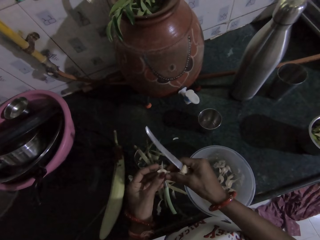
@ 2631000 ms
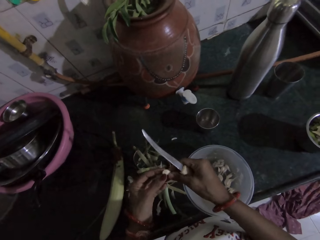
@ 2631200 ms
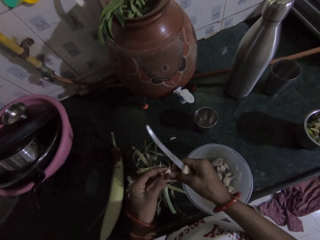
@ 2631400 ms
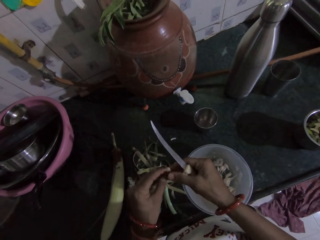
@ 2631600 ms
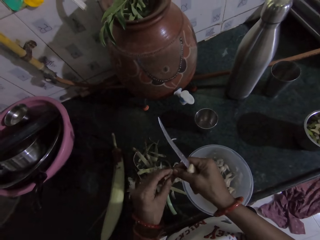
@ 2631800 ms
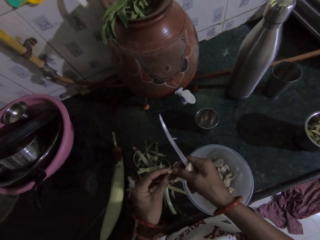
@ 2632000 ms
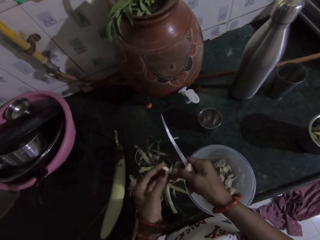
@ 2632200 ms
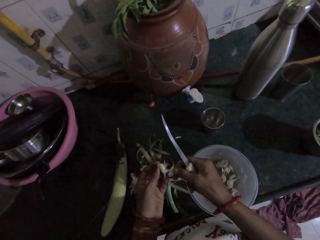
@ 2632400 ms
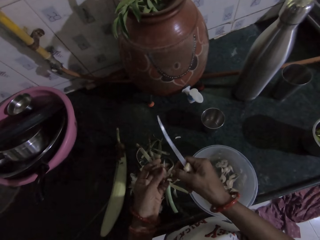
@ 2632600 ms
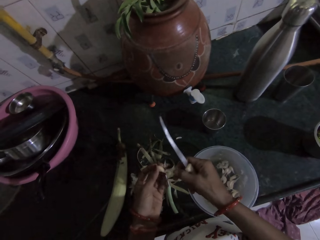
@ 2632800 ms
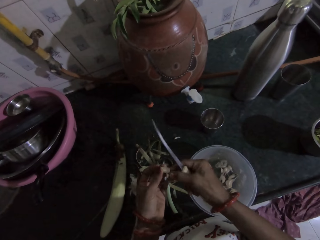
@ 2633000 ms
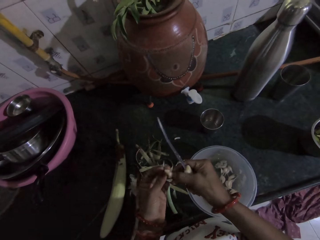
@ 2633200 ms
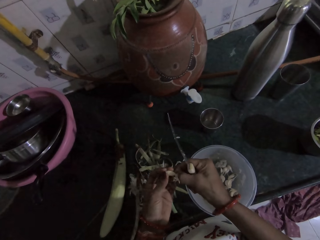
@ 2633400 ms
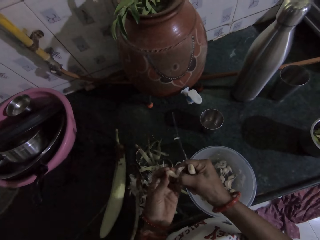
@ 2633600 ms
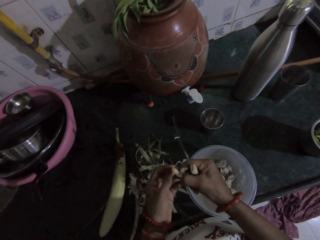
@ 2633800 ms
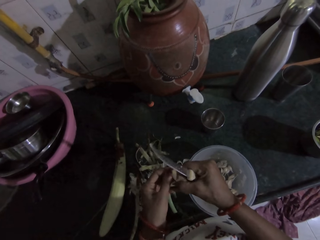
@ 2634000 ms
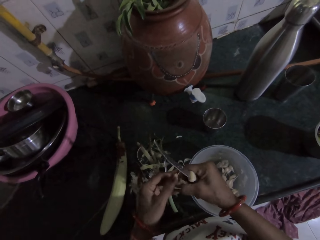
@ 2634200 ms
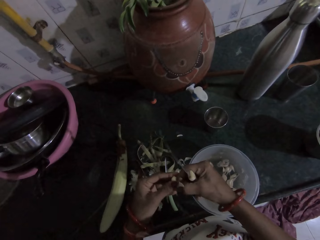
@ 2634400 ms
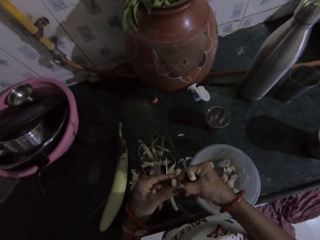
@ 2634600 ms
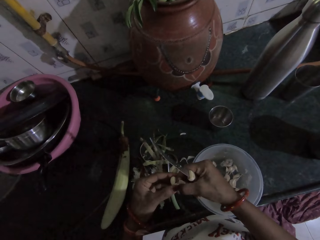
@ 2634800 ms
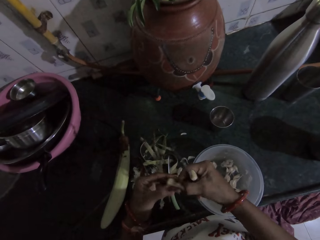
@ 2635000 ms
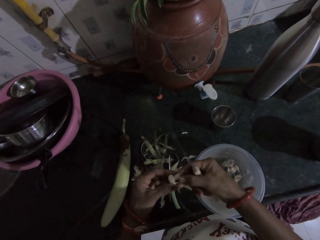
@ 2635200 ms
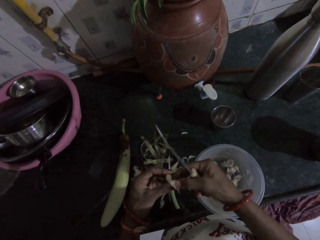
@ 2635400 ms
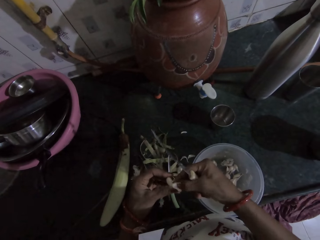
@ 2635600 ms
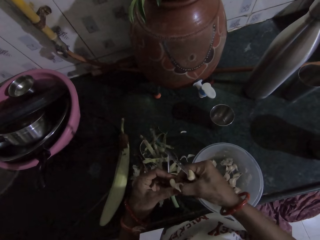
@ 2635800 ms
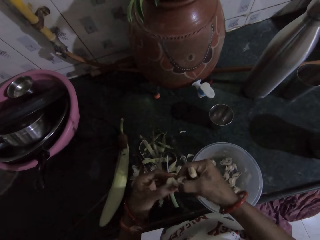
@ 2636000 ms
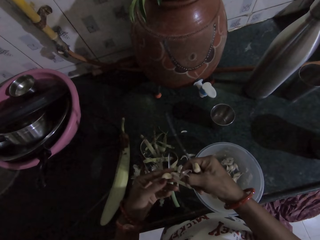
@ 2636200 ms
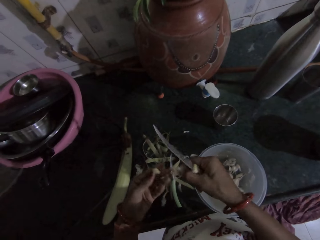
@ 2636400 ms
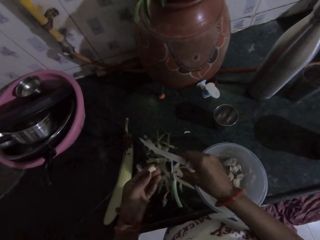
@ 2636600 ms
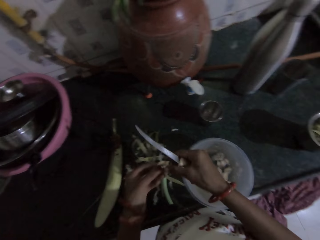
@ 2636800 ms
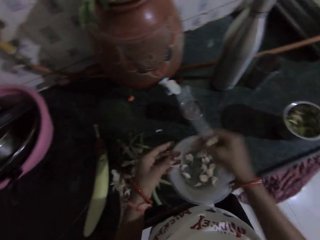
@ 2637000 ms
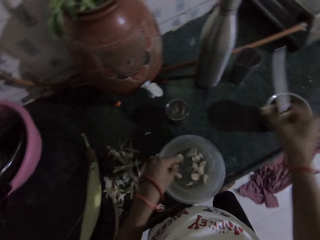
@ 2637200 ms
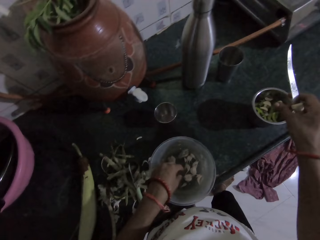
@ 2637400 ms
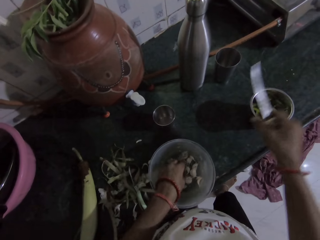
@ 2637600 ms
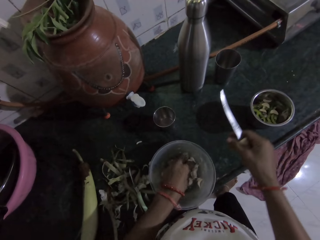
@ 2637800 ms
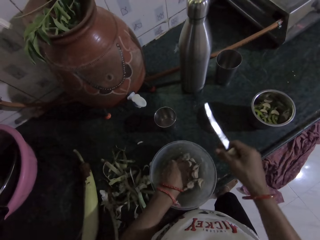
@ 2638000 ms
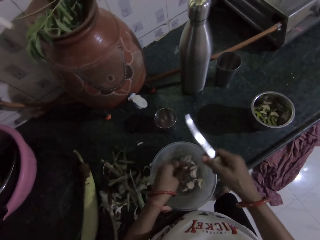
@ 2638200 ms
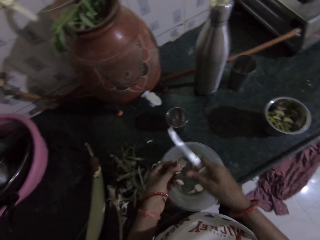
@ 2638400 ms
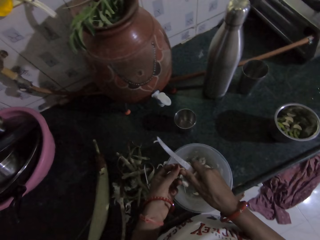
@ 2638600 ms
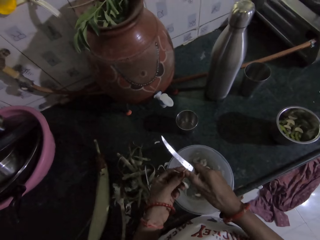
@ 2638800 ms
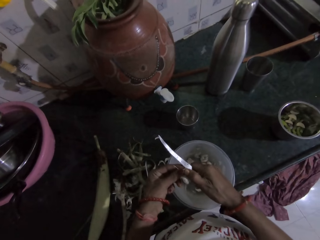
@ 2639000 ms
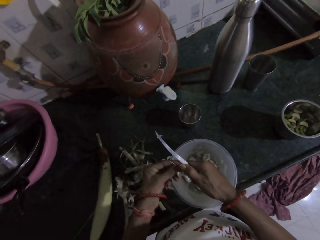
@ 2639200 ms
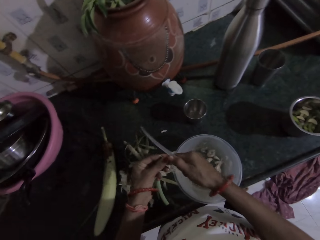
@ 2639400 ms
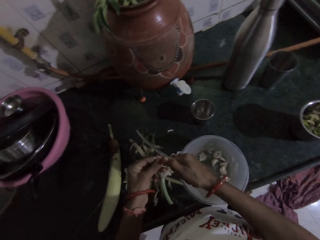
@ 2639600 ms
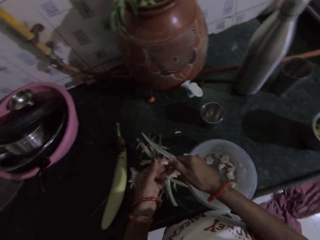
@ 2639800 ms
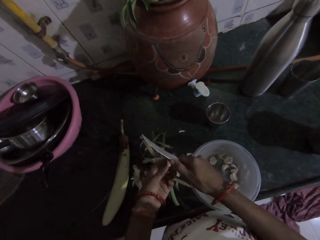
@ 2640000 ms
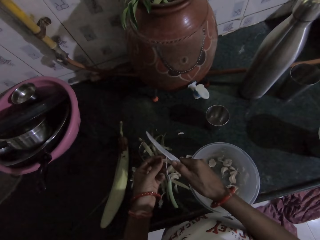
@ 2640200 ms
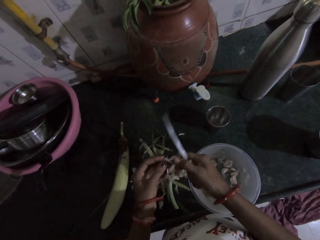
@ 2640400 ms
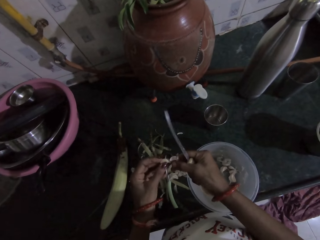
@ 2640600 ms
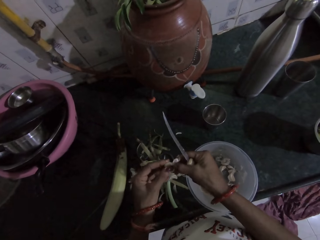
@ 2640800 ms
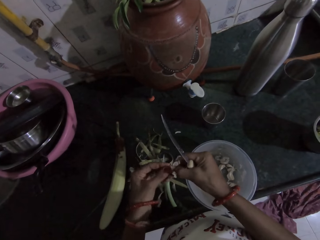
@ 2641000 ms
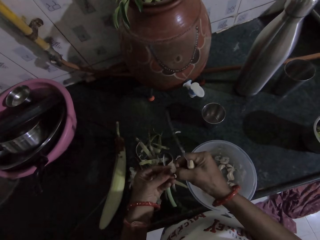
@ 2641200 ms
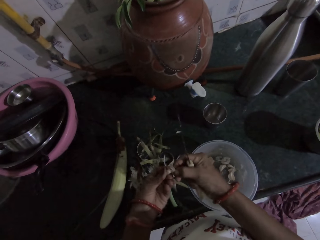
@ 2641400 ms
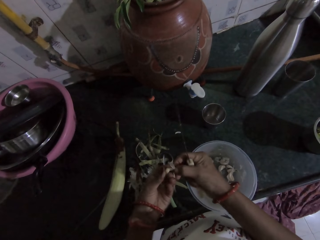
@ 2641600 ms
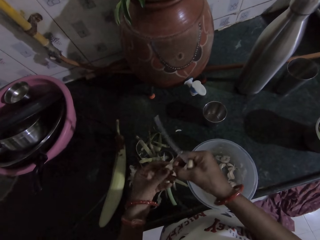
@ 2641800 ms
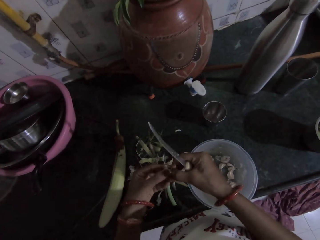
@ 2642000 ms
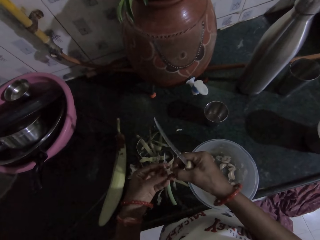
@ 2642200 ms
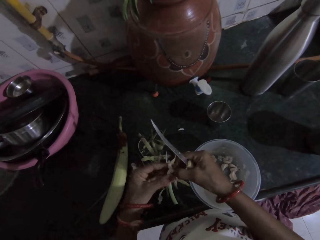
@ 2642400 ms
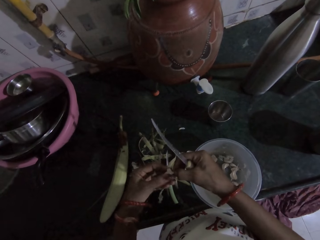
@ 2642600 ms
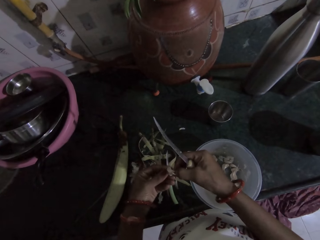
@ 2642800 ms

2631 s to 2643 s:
The camera wearer peels the garlic back from the garlic in her left hand with her right hand. She drops the garlic back on the kitchen counter with her right hand. She passes the garlic from her left hand to her right hand. She picks a garlic from the bowl with her left hand. She drops the garlic in the small bowl with her right hand. She peels the garlic back from the garlic in her left hand with the knife in her right hand. She peels the garlic back from the garlic in her left hand with her right hand.

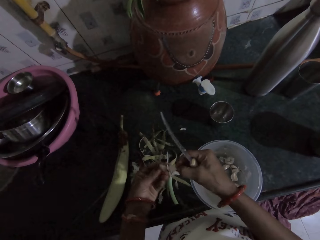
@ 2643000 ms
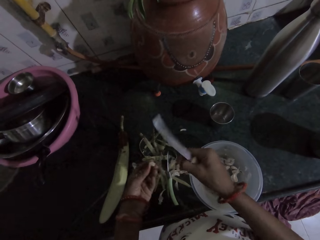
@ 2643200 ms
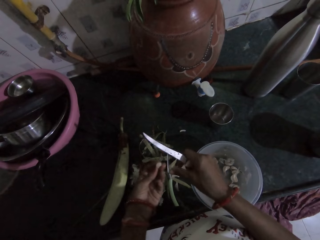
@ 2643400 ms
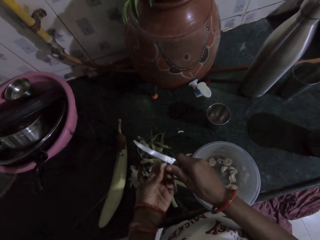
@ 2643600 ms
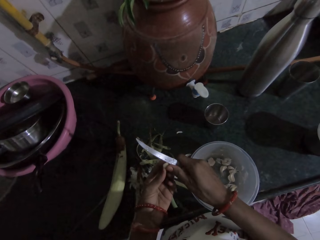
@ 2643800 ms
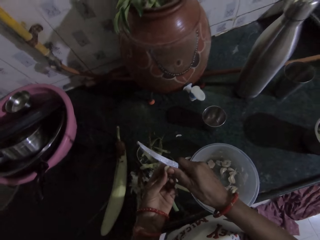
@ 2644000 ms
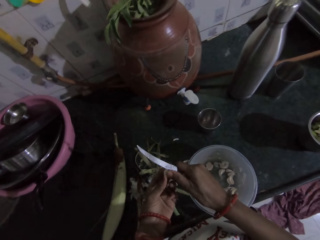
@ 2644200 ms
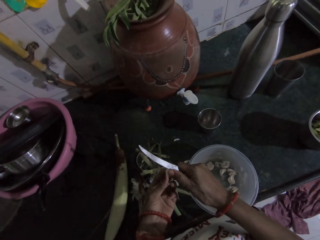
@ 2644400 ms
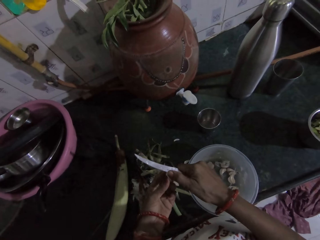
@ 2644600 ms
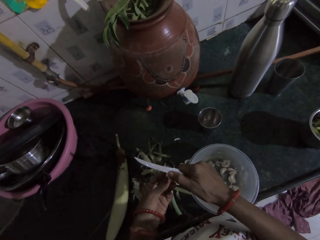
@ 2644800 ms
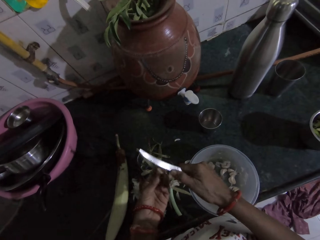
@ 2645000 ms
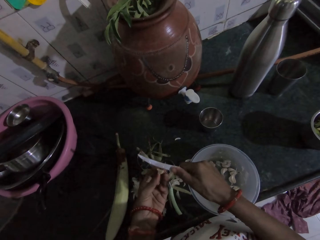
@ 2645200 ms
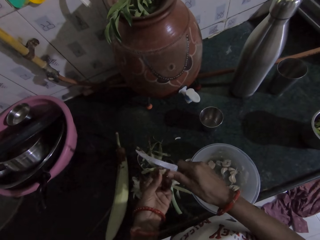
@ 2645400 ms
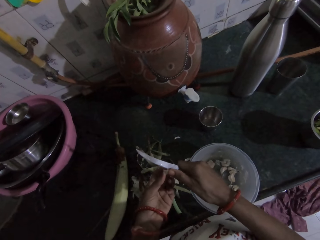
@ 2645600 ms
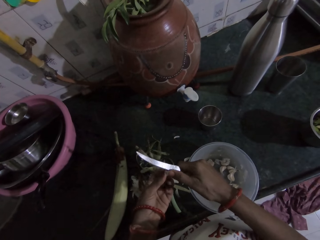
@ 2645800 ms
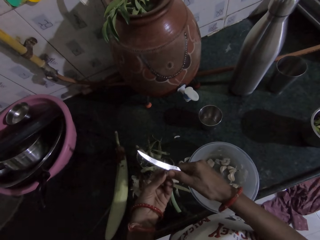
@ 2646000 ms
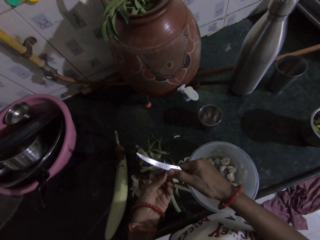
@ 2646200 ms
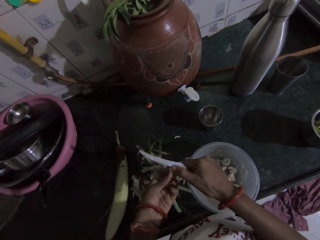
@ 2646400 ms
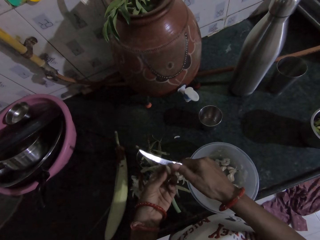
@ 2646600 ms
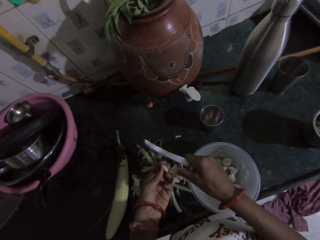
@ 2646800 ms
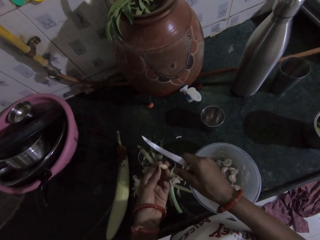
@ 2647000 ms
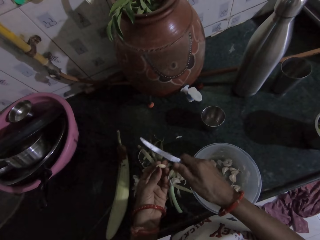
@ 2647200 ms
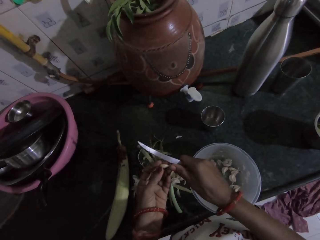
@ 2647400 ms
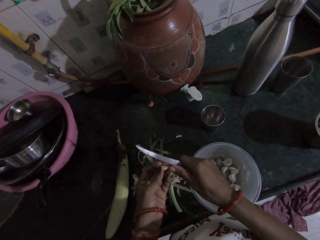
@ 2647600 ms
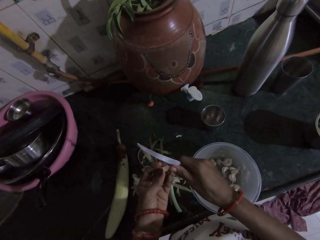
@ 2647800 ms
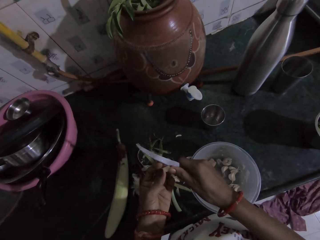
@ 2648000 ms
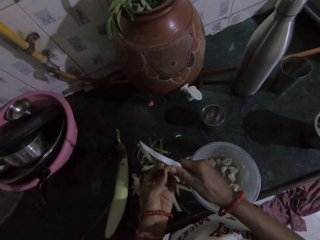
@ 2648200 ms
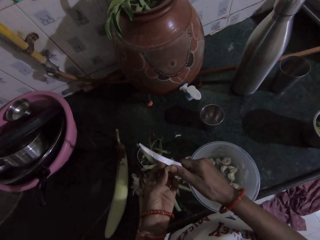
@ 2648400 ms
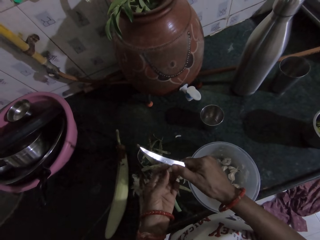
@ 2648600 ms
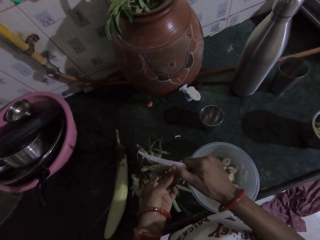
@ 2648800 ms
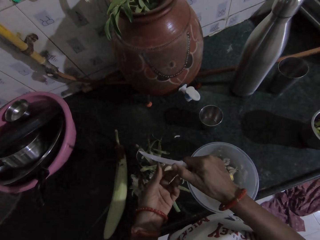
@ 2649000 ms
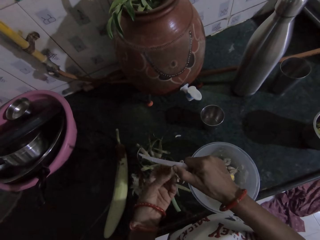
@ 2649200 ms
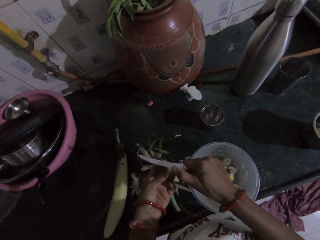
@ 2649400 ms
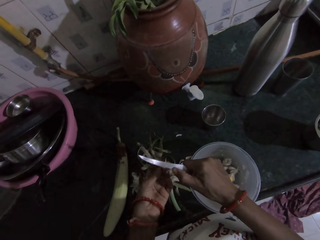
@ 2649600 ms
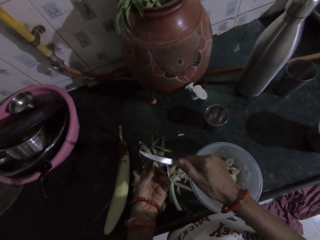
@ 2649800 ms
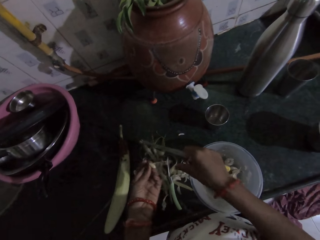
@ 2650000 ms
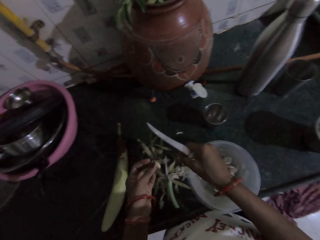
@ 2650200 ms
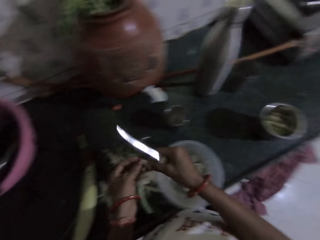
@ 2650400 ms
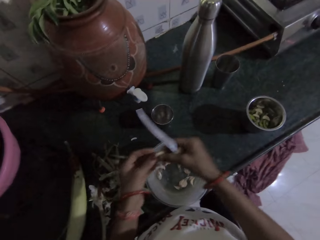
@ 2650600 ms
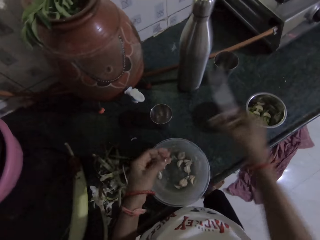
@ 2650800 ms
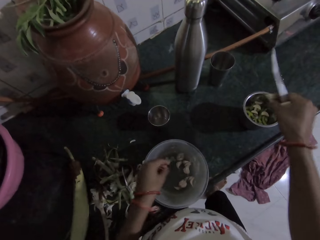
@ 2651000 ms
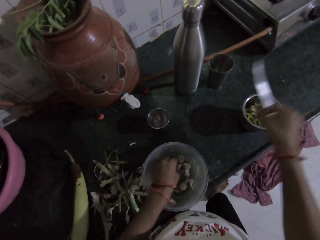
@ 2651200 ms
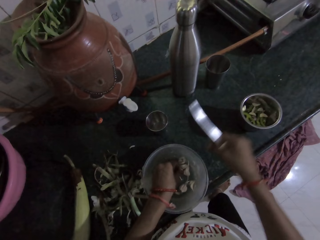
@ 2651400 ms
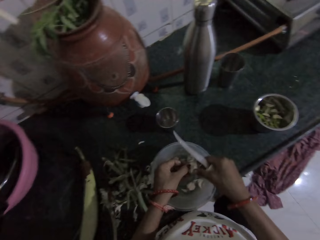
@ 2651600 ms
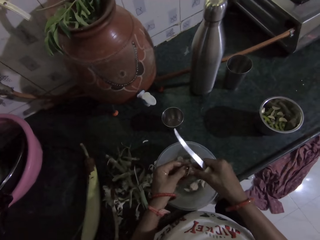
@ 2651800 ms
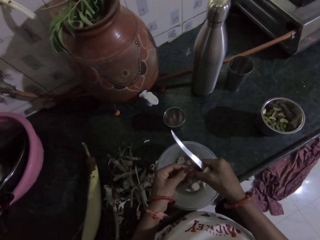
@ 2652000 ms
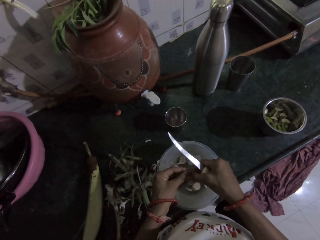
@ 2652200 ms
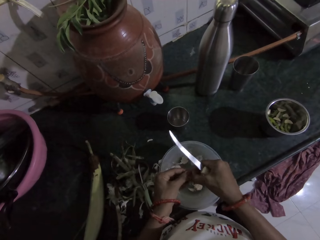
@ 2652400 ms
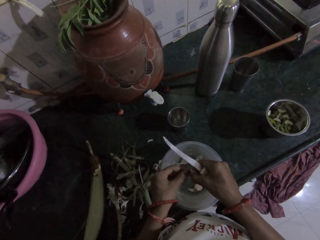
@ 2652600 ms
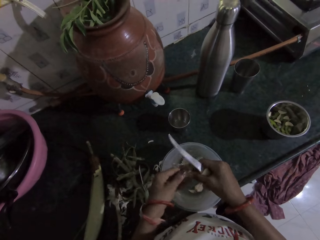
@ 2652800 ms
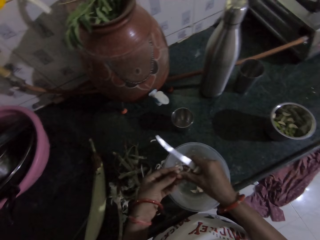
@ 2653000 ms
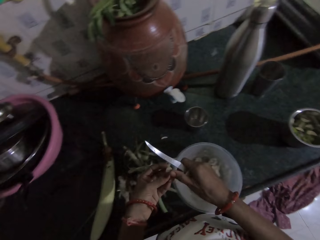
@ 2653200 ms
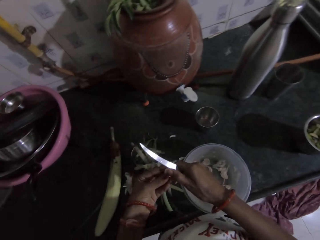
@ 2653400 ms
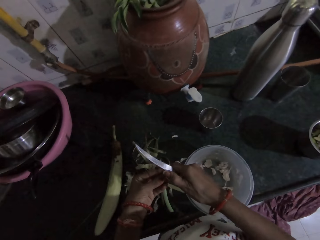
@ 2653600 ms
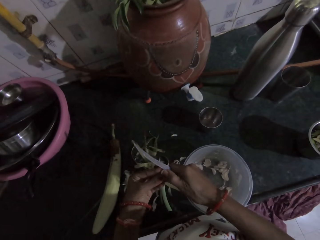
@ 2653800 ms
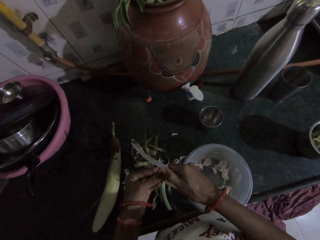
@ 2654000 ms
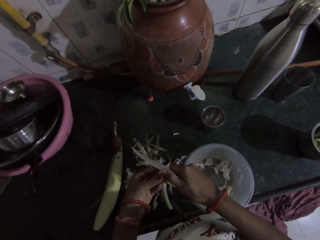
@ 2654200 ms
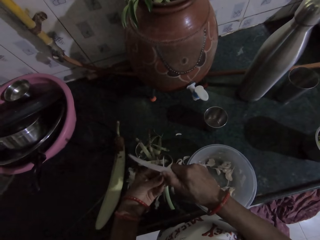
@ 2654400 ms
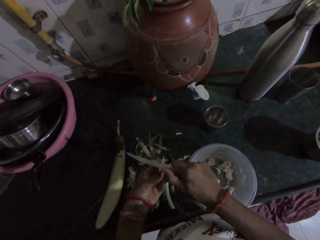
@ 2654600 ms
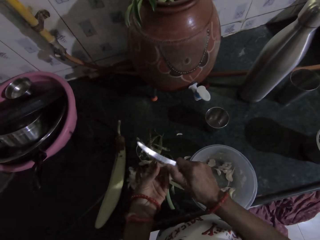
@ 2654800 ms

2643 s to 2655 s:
The camera wearer drops the garlic back on the kitchen counter with her right hand. She peels the garlic back from the garlic in her left hand with her right hand. She passes the garlic from her left hand to her right hand. She drops the garlic in the small bowl with her right hand. She picks a garlic from the bowl with her left hand. She holds the garlic with both hands. She peels the garlic back from the garlic in her left hand with the knife in her right hand.
